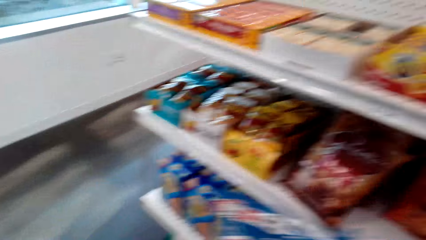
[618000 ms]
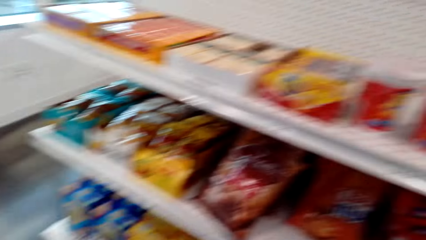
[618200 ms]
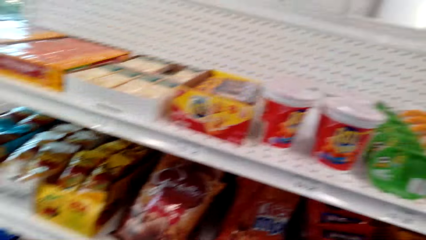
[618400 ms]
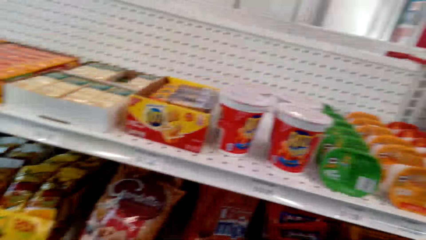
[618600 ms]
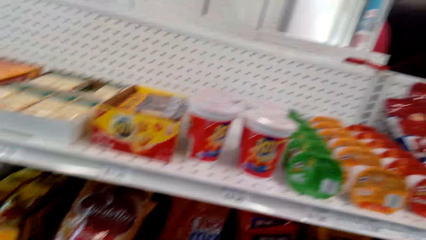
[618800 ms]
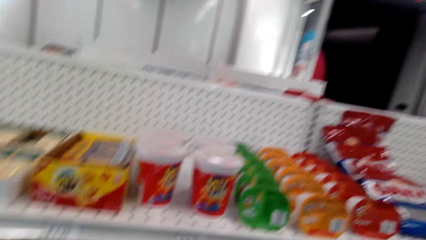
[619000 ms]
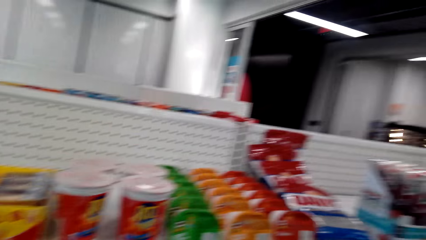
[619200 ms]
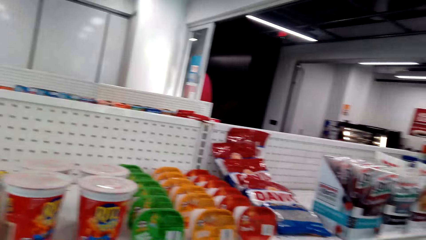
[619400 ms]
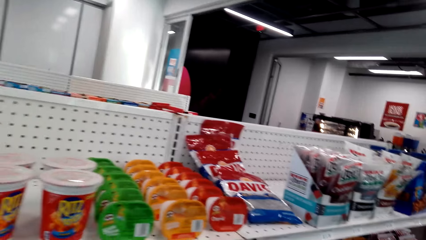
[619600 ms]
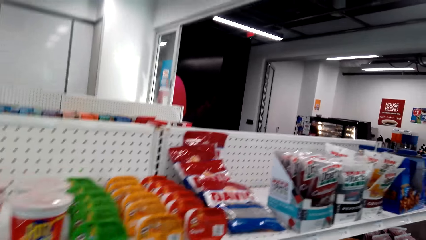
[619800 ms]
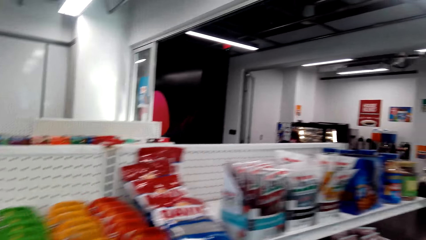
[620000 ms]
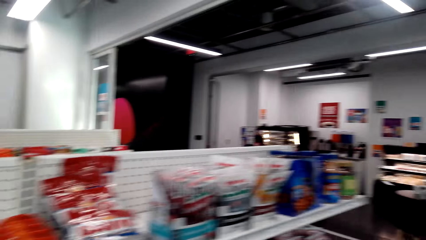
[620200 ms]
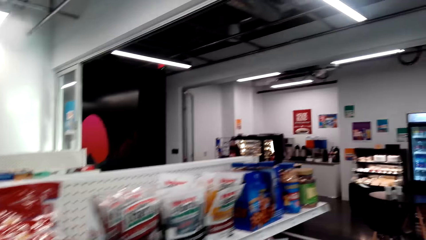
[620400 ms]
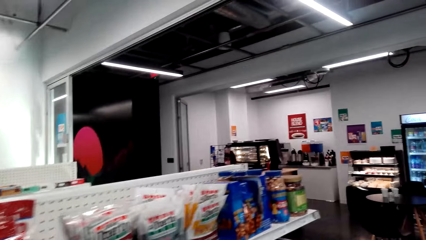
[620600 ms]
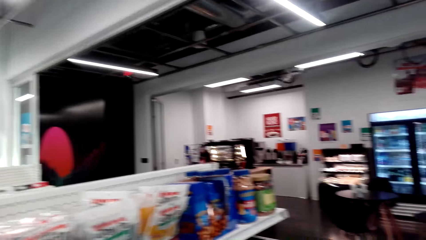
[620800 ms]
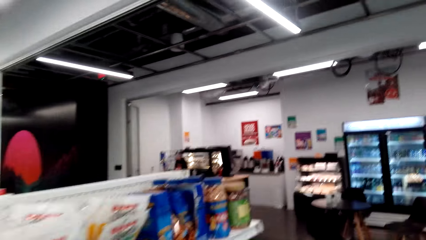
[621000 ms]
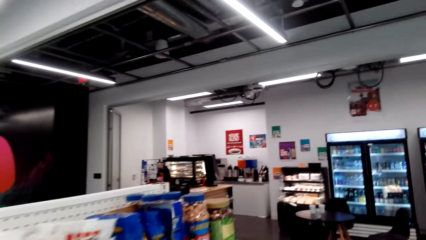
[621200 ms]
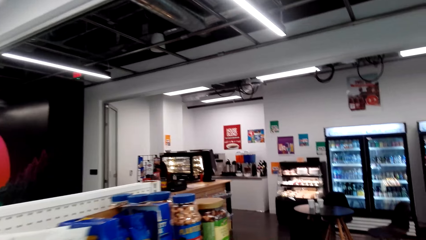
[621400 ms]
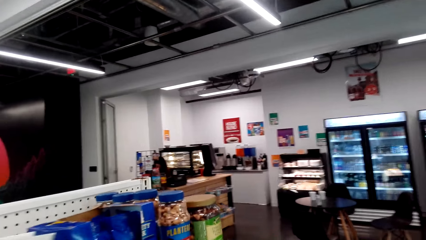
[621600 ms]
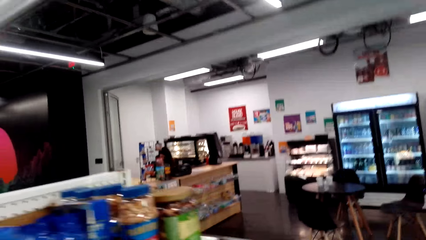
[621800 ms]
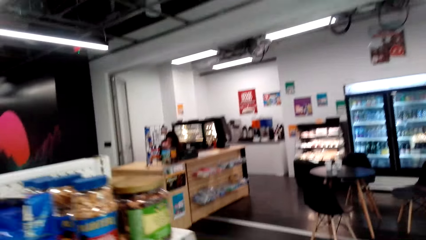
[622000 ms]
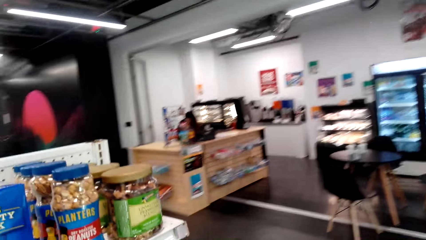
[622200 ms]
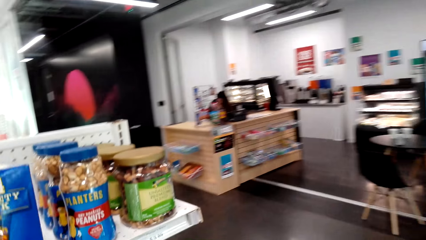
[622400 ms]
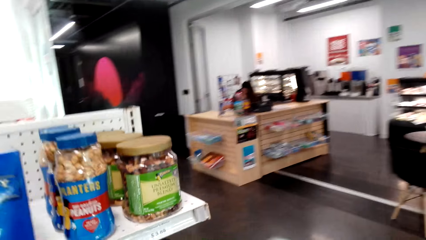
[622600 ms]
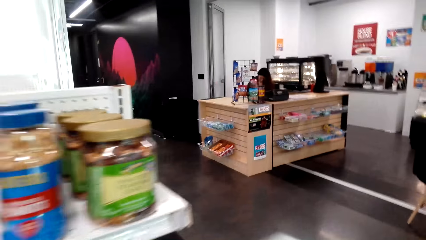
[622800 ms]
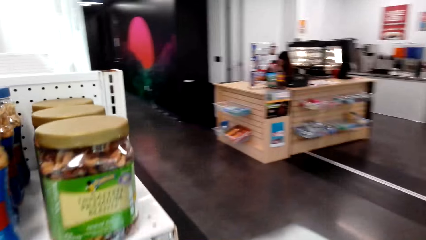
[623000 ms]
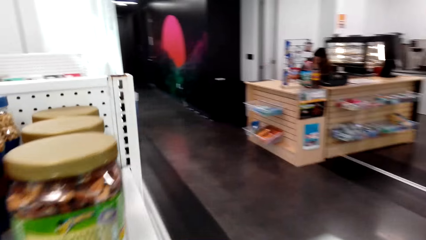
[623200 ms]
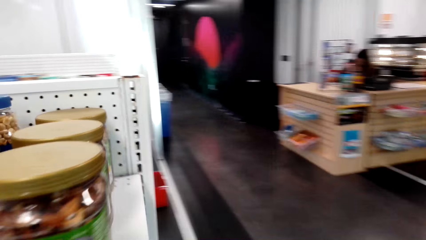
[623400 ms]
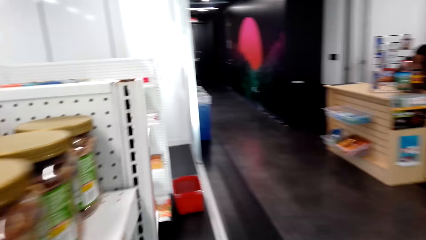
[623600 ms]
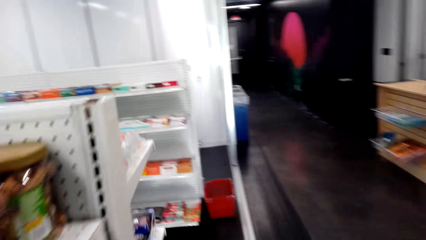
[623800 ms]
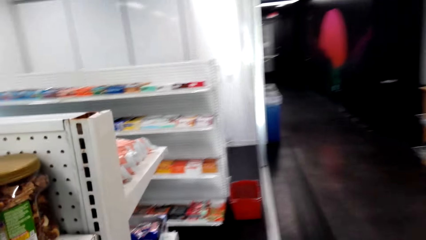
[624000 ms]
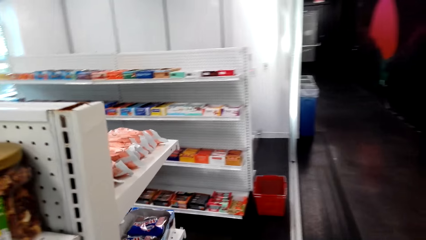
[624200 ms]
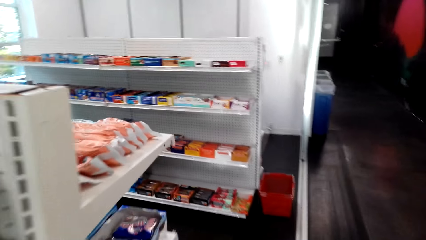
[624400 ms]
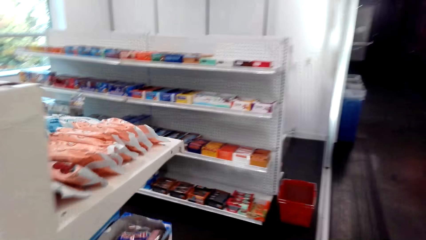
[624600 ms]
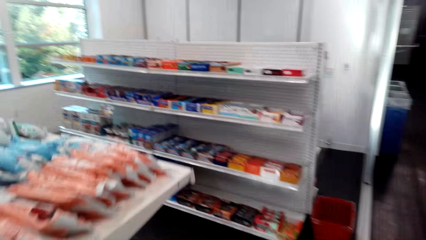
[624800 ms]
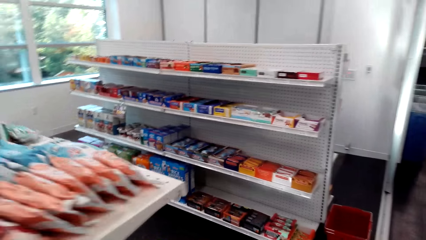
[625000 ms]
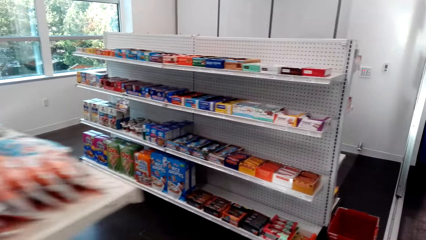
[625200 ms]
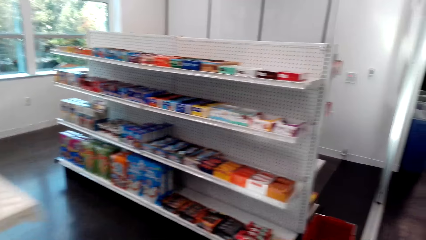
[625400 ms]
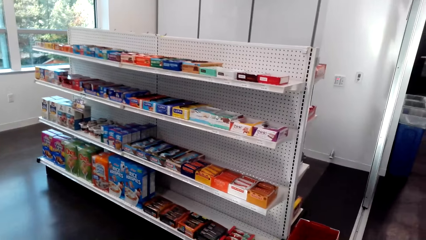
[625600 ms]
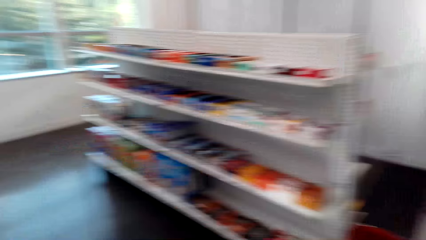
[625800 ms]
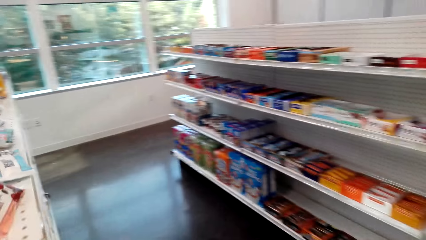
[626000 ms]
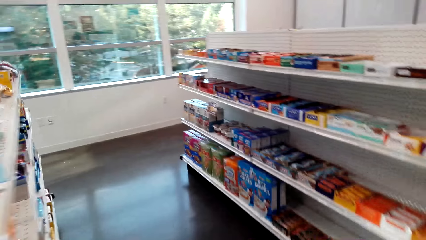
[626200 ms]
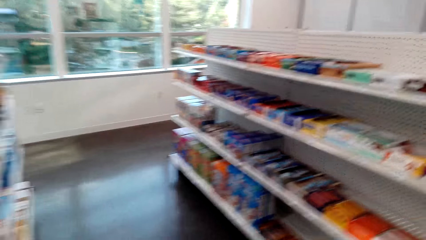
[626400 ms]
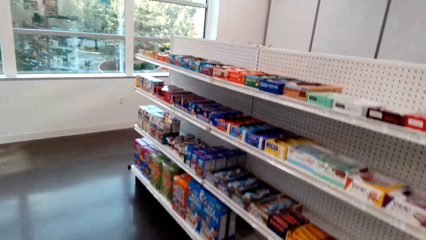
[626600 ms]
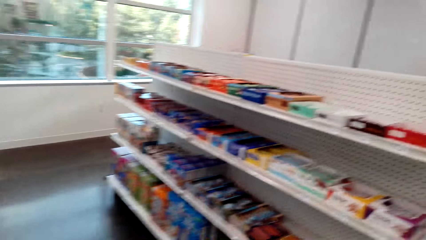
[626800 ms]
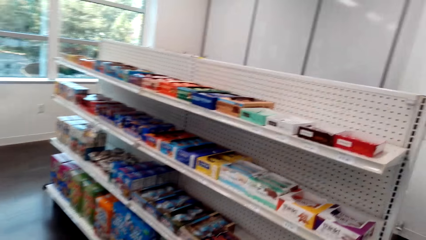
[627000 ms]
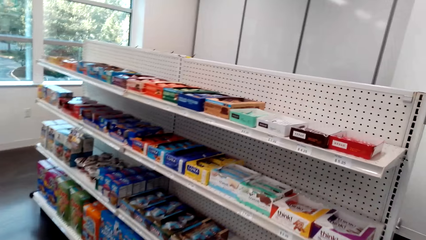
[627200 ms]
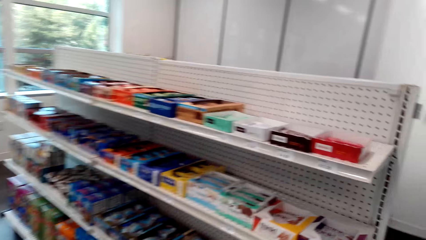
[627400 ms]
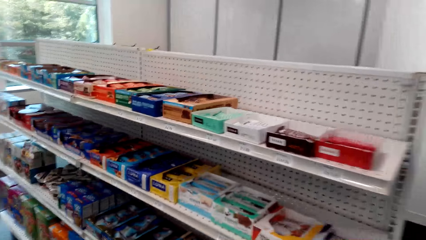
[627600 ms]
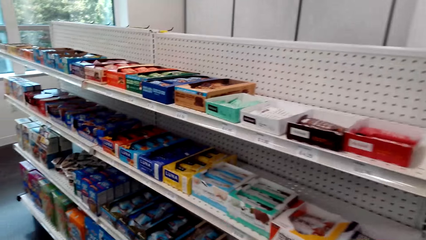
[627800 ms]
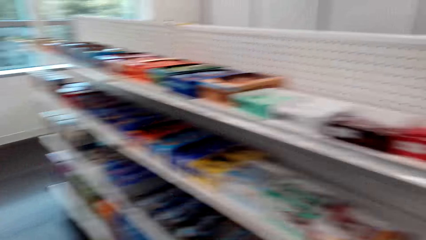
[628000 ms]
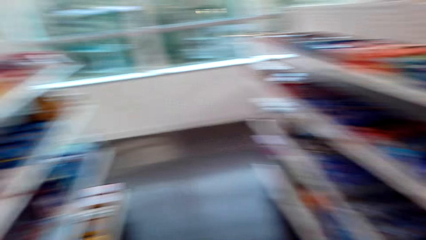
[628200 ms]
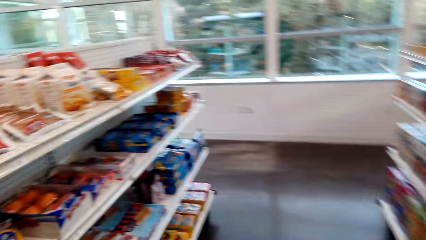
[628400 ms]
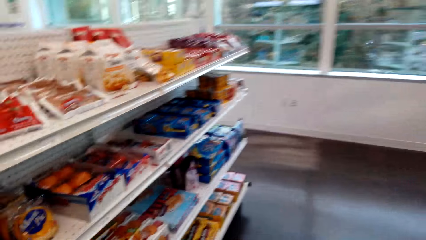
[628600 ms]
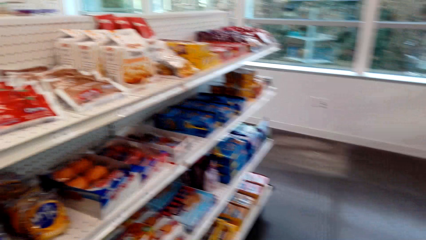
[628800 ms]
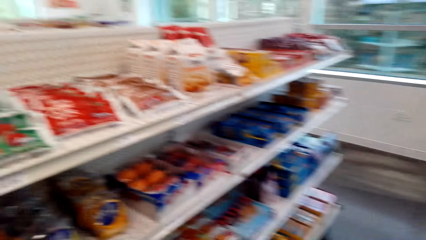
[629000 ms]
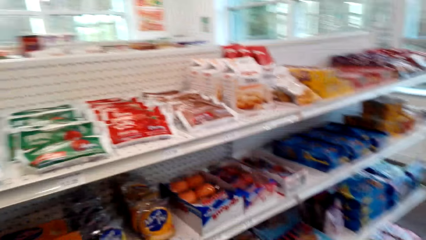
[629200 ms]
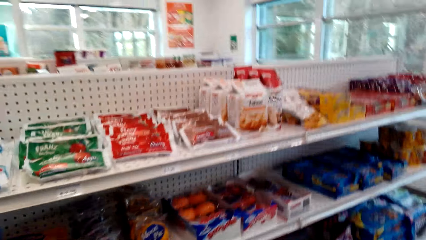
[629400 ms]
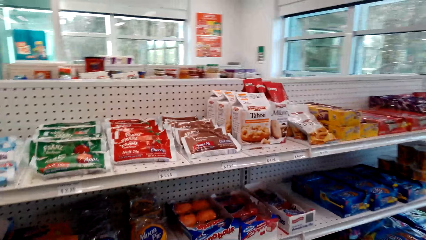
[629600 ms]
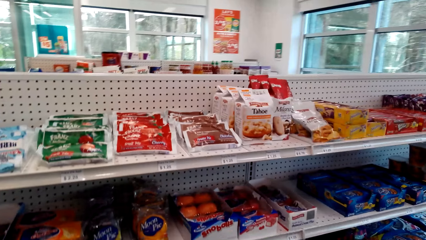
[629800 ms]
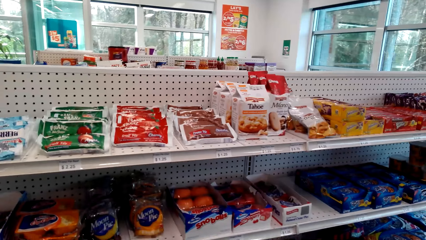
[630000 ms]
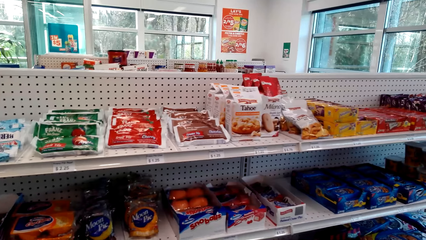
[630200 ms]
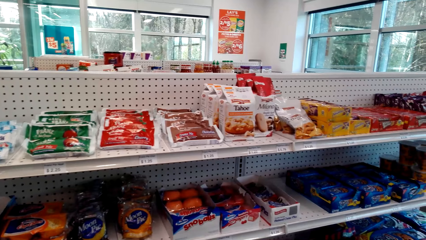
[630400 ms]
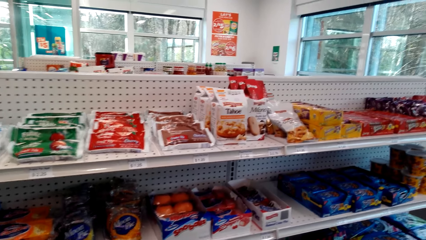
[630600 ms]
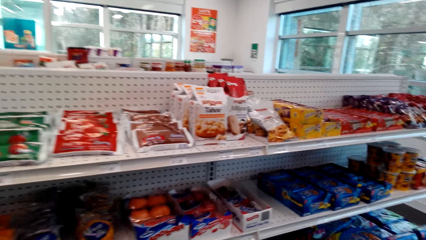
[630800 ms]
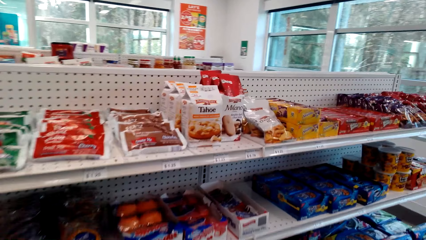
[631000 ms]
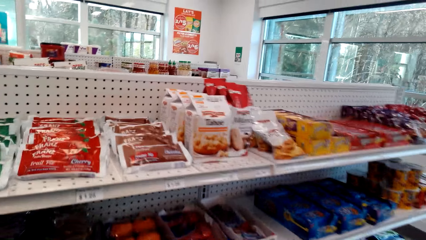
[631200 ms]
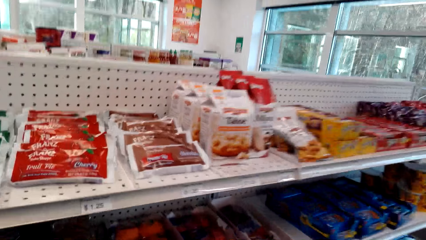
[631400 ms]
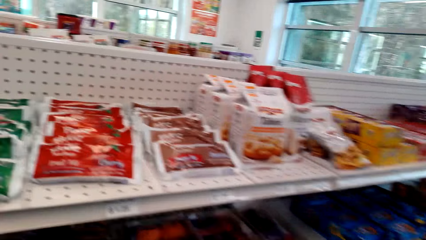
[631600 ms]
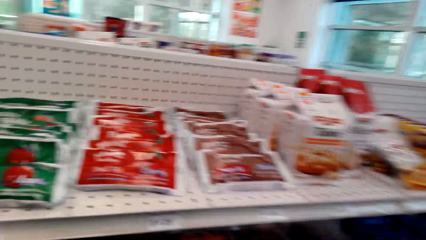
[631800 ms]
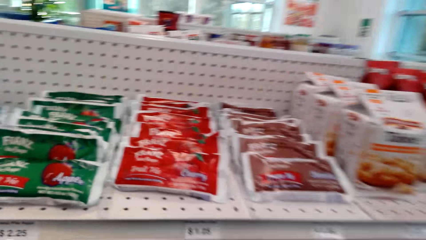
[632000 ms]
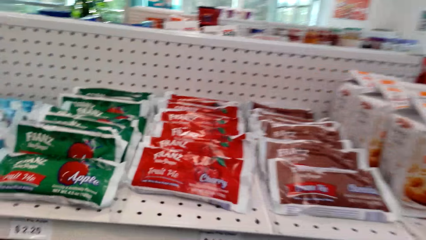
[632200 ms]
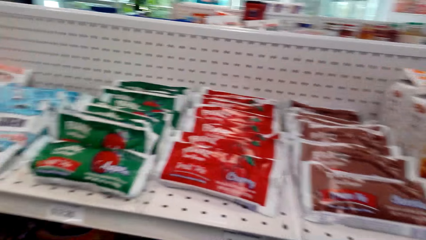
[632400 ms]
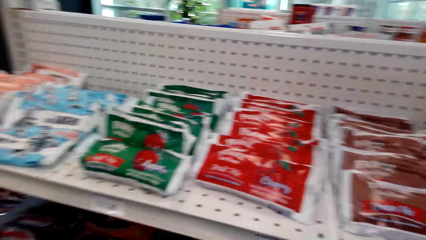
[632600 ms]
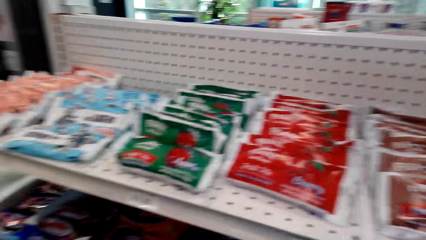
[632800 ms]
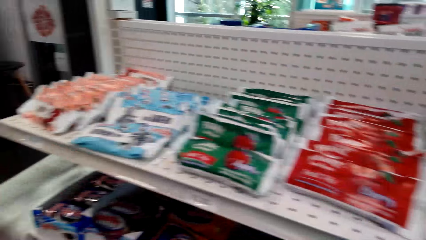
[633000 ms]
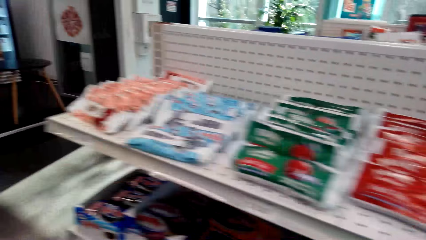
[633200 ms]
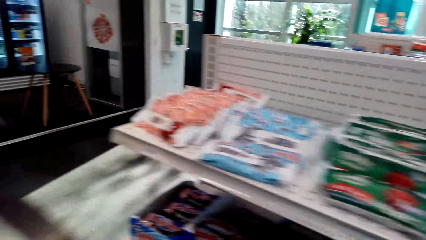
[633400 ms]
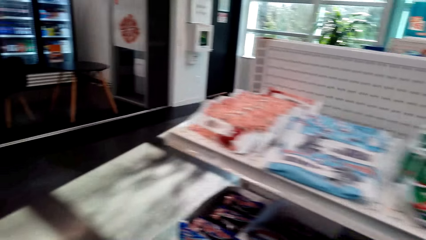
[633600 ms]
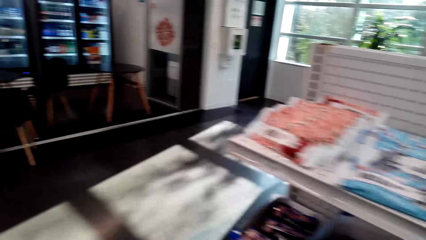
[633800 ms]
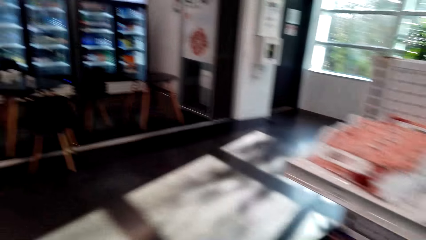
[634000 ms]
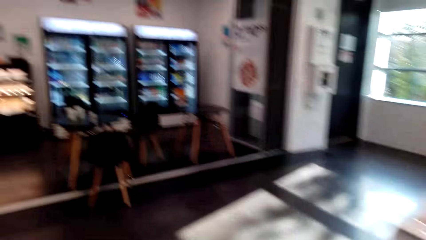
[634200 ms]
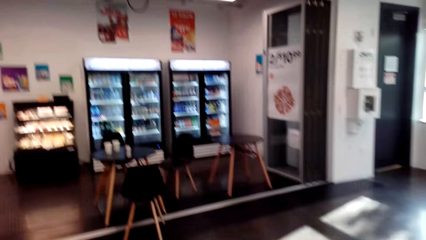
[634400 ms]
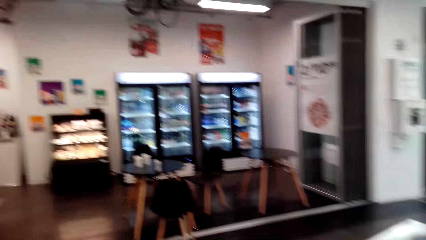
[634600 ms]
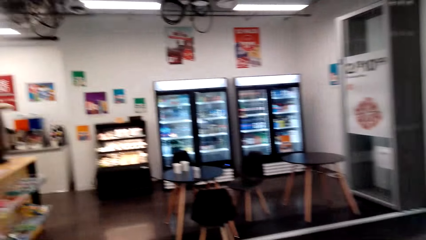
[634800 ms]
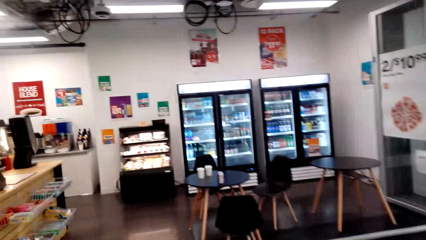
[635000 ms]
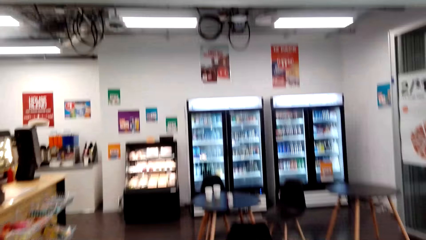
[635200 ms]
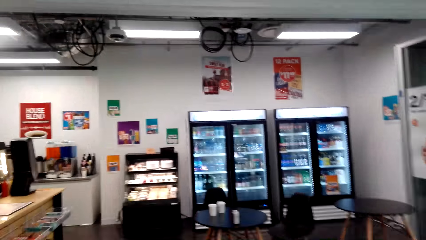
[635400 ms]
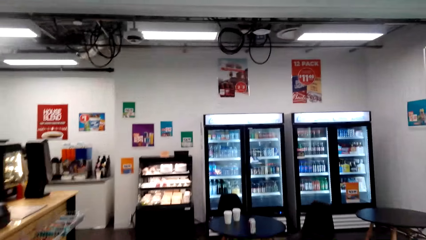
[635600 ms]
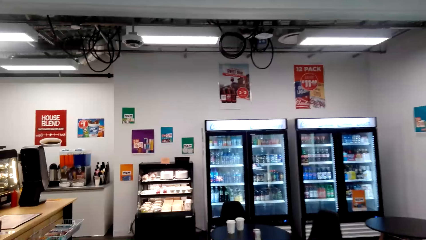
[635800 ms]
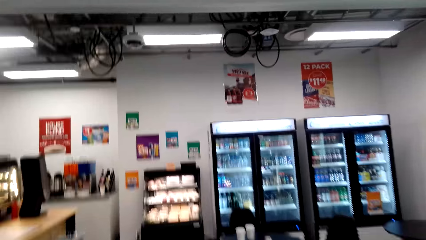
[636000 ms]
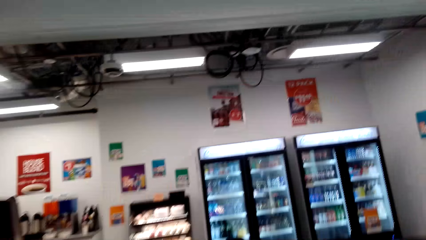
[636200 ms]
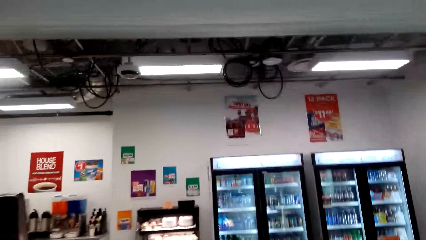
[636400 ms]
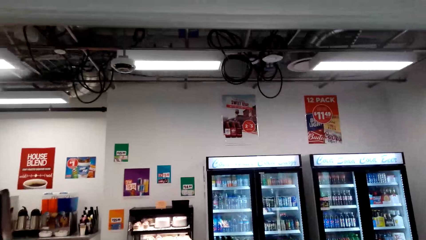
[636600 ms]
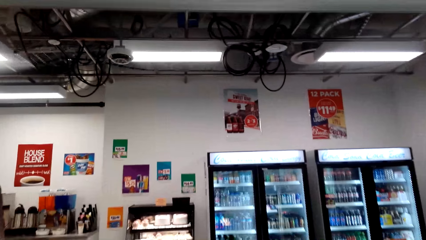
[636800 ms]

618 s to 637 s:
The camera wearer walks around the supermarket. They look around.
